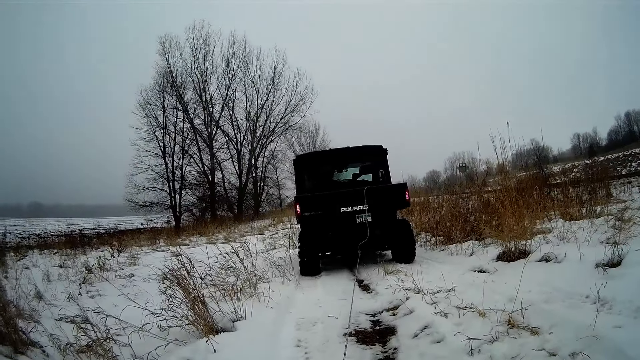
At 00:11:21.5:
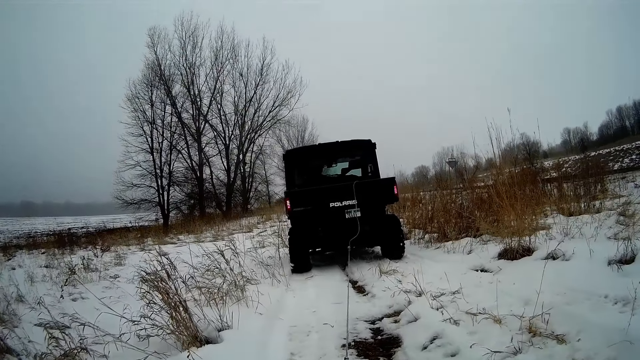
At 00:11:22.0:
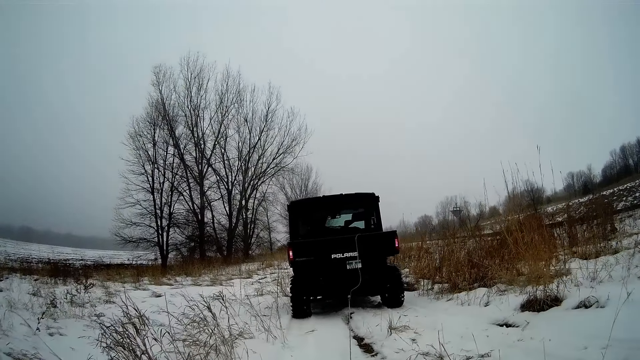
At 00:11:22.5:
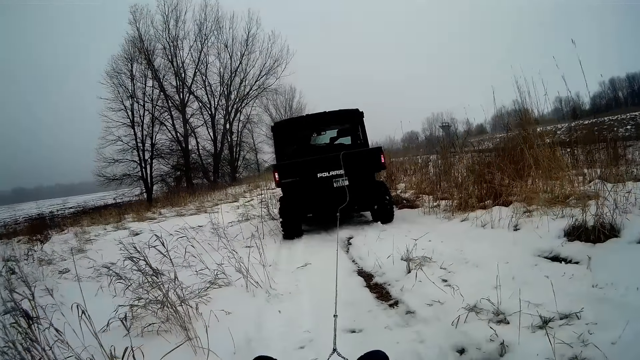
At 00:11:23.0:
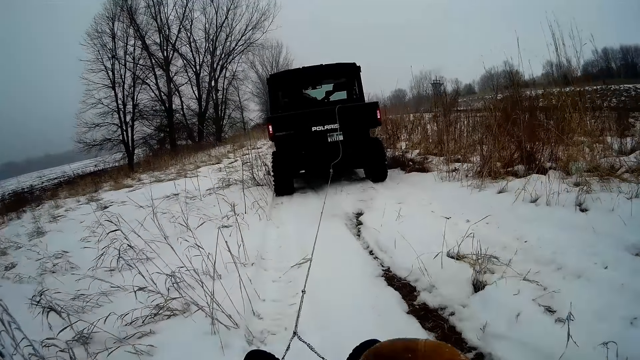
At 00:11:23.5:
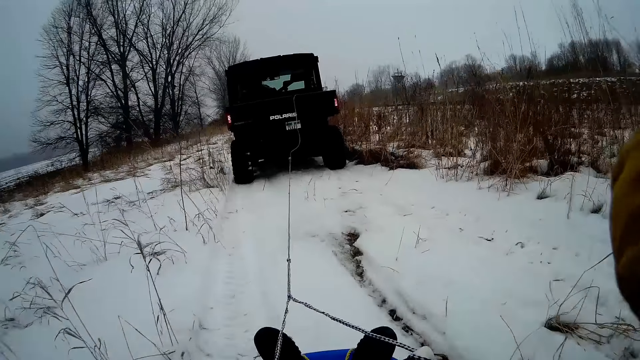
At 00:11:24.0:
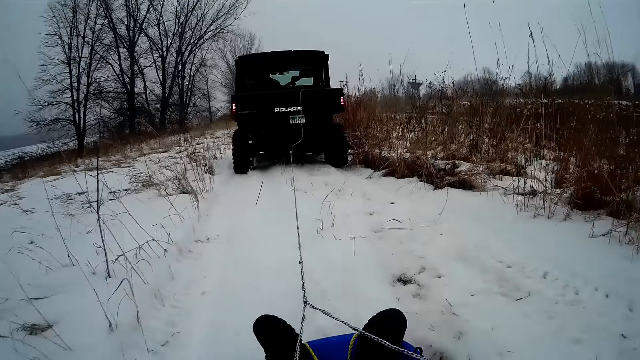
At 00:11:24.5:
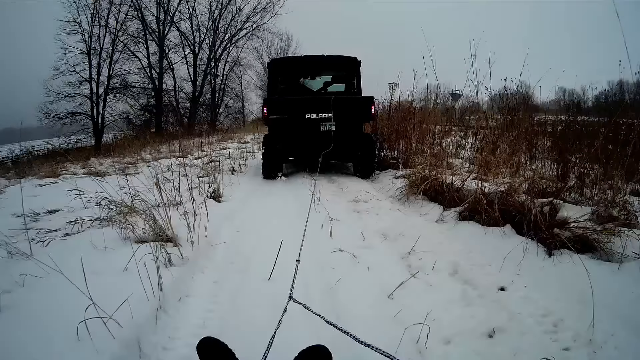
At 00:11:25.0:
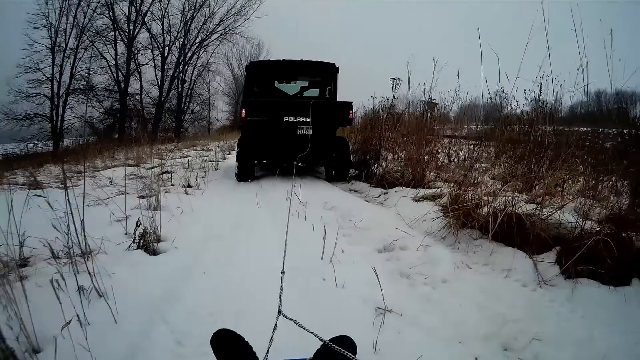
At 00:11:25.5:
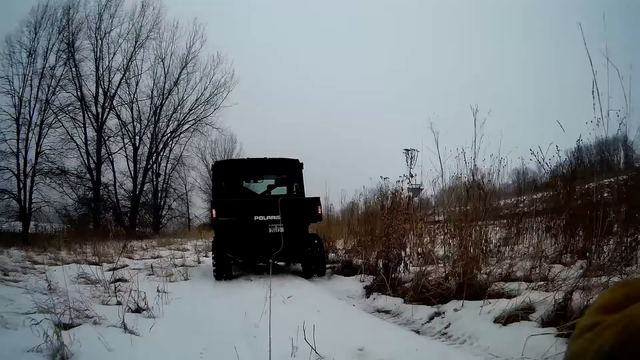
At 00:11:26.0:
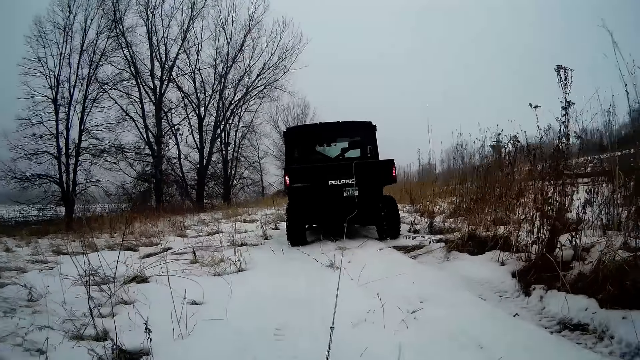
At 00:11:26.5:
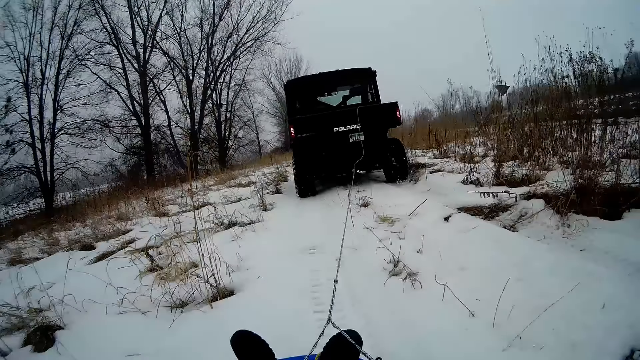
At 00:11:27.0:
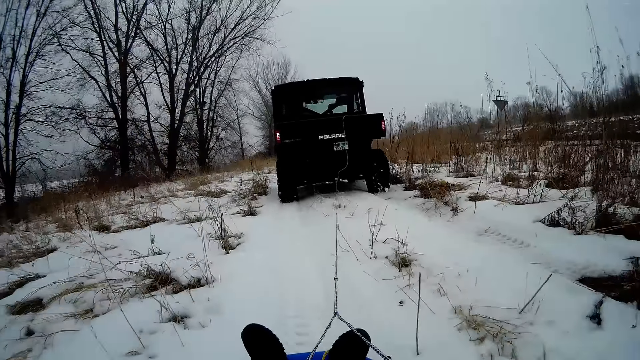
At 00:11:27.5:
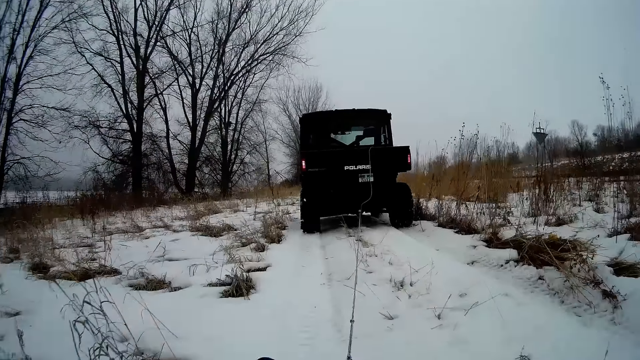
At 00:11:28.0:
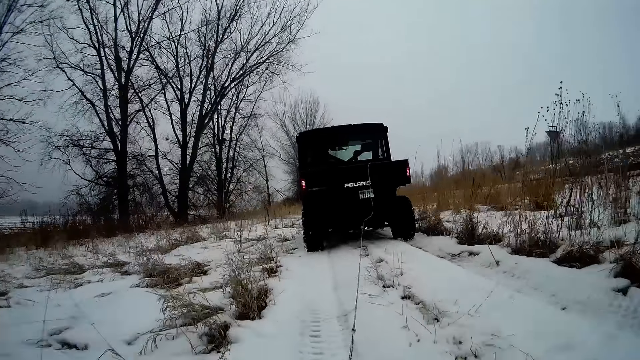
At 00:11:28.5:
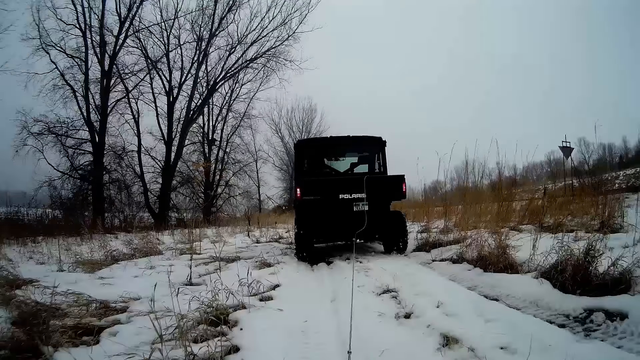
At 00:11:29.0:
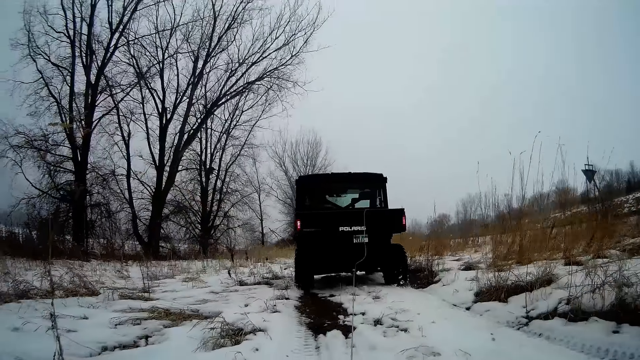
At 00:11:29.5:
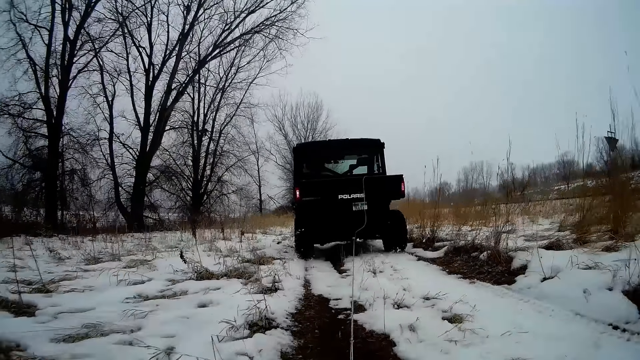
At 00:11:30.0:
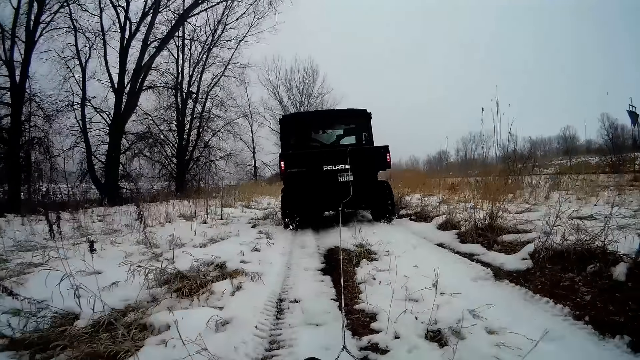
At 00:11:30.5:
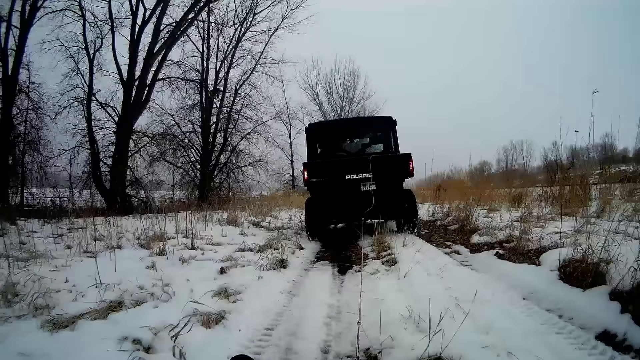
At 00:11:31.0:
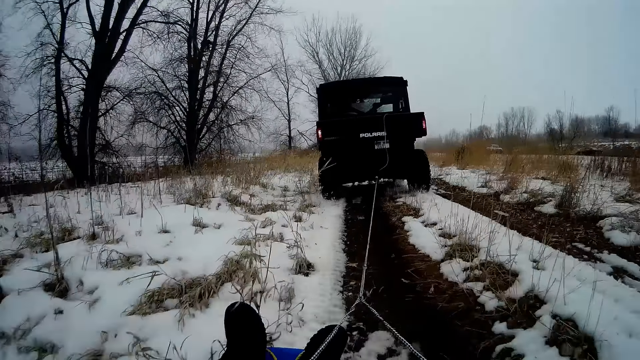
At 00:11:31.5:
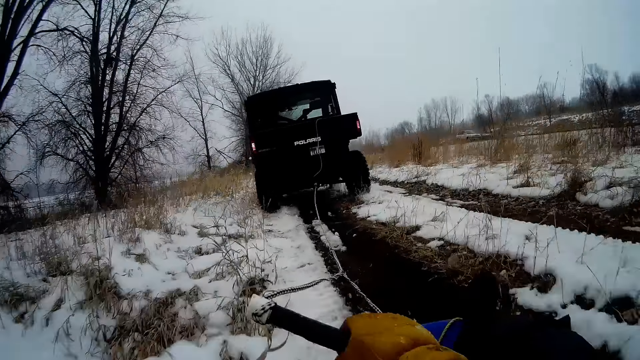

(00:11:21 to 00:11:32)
A man pulls the snow boat with the truck. The camera wearer adjusts a camera on his head with his right hand.

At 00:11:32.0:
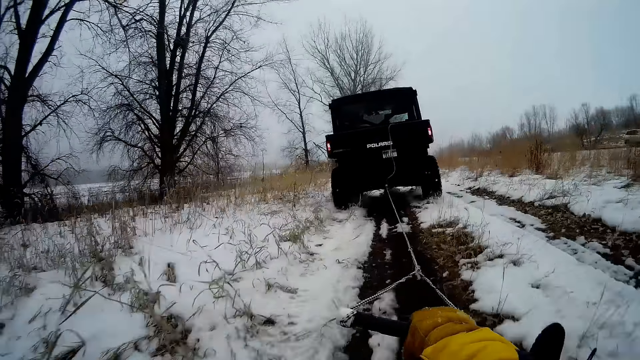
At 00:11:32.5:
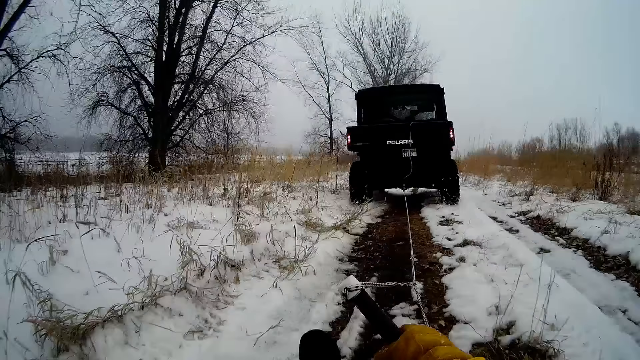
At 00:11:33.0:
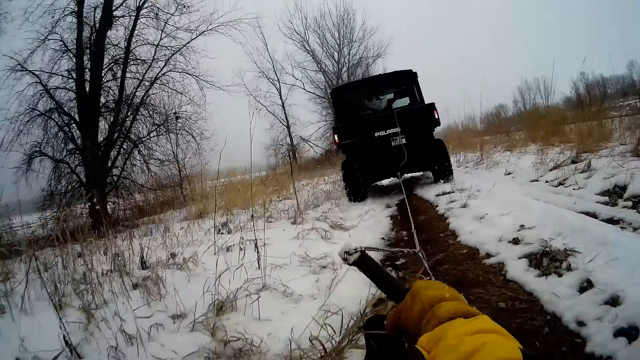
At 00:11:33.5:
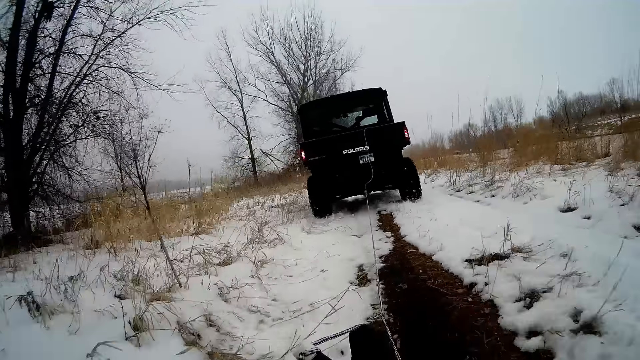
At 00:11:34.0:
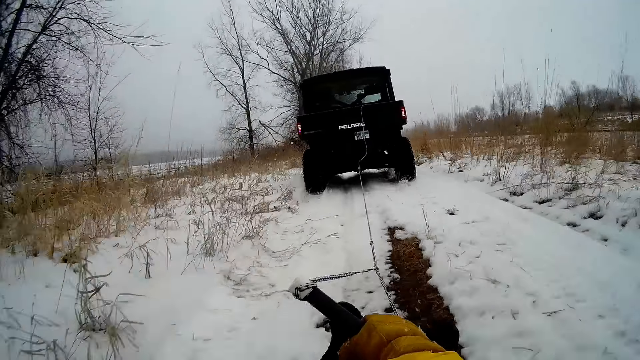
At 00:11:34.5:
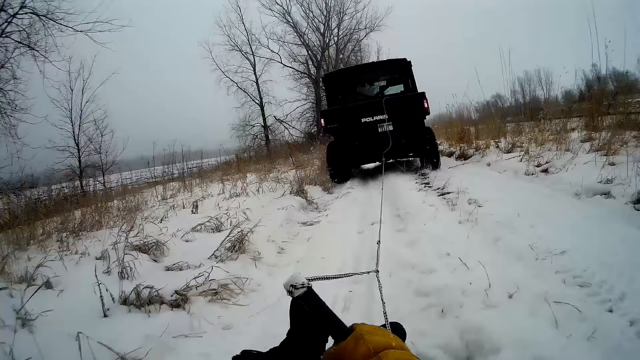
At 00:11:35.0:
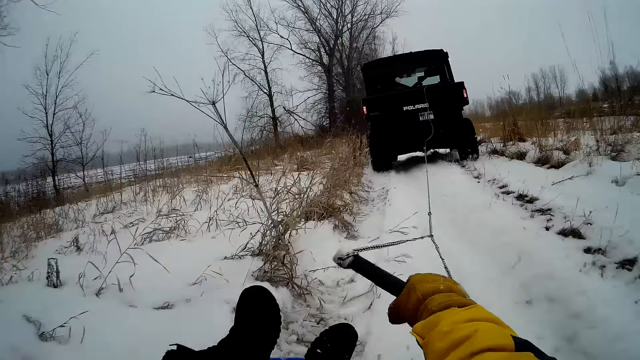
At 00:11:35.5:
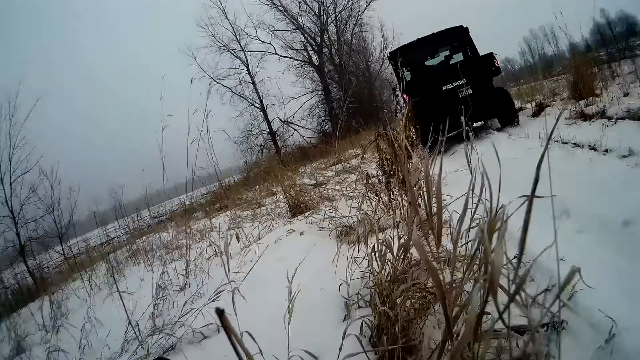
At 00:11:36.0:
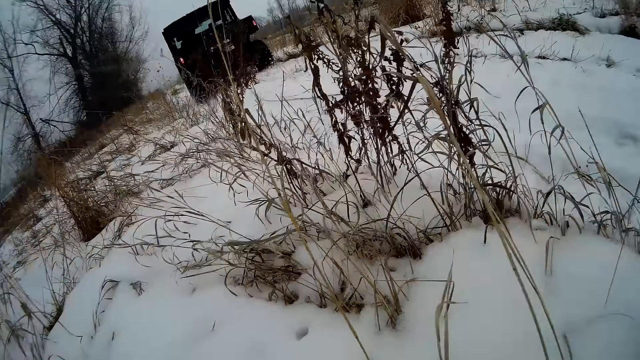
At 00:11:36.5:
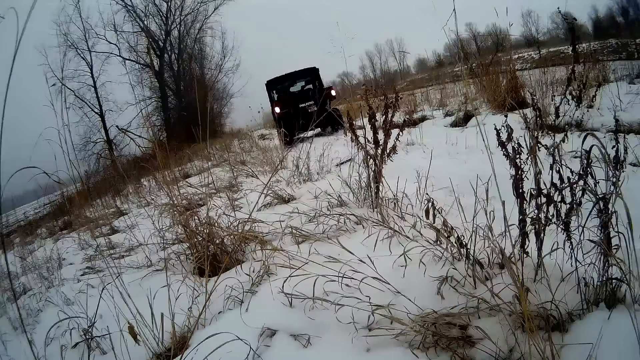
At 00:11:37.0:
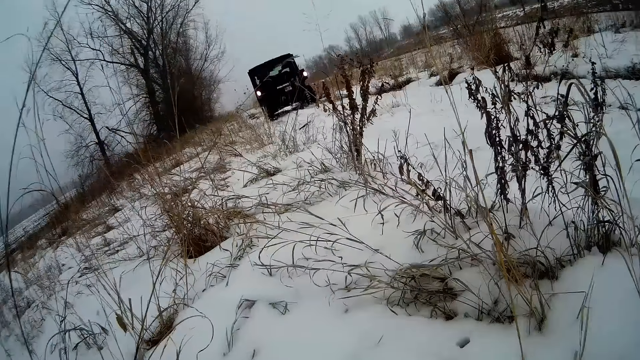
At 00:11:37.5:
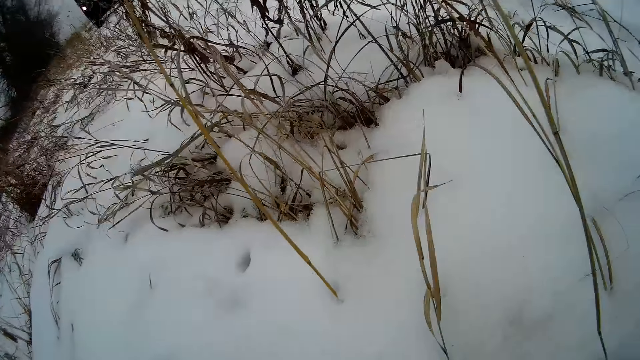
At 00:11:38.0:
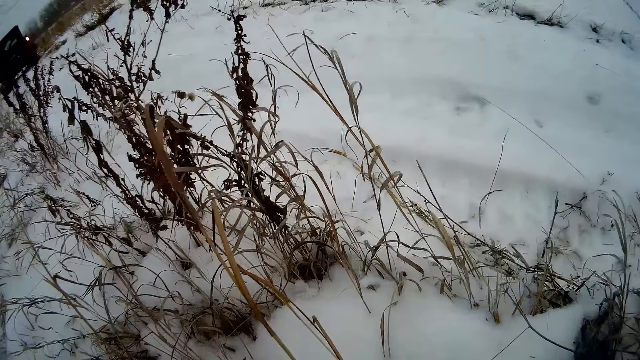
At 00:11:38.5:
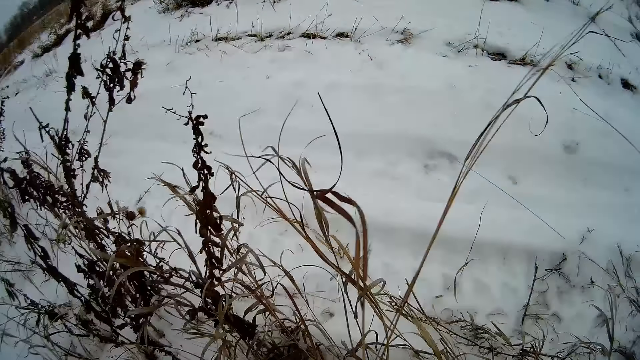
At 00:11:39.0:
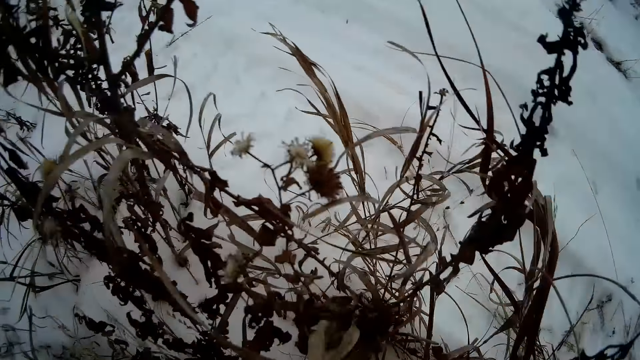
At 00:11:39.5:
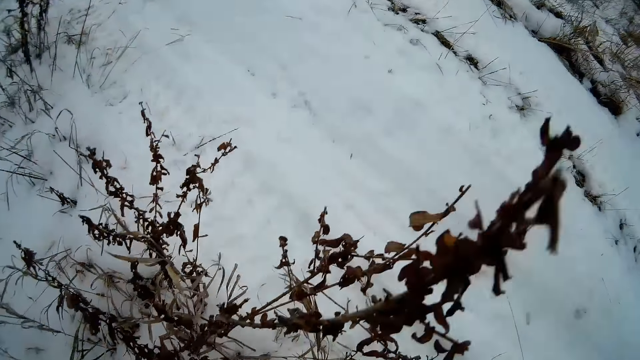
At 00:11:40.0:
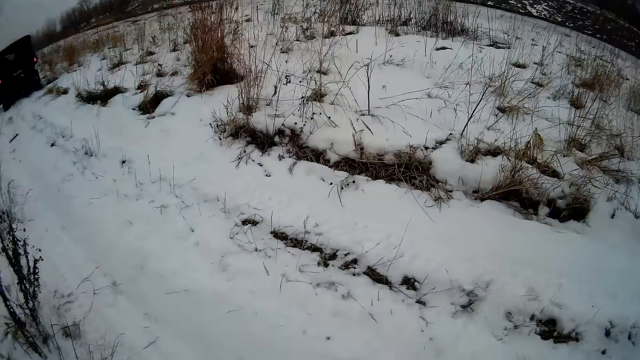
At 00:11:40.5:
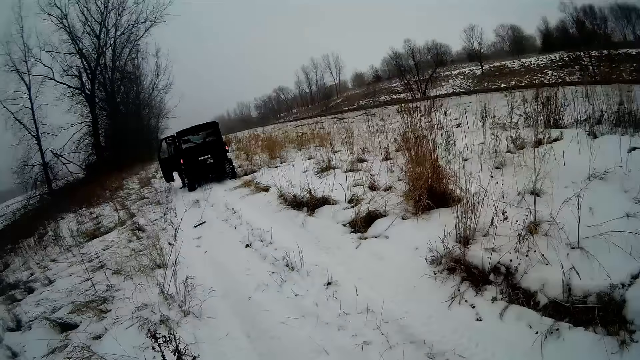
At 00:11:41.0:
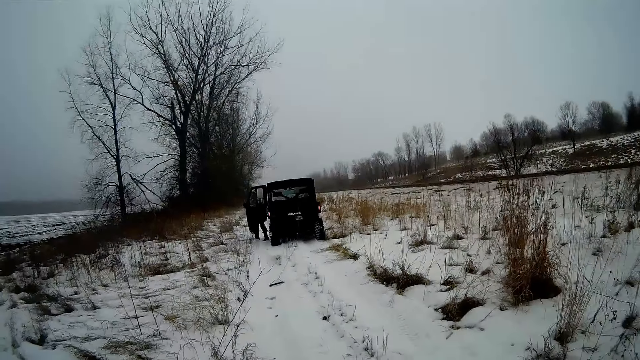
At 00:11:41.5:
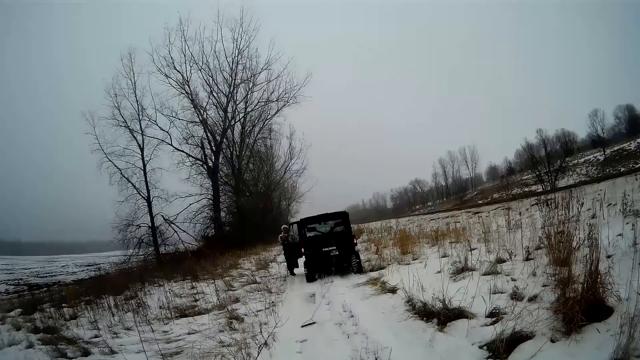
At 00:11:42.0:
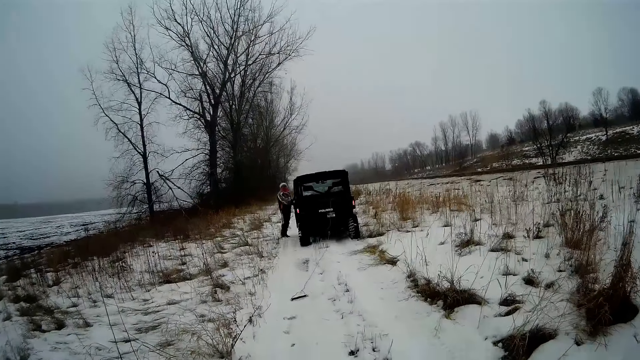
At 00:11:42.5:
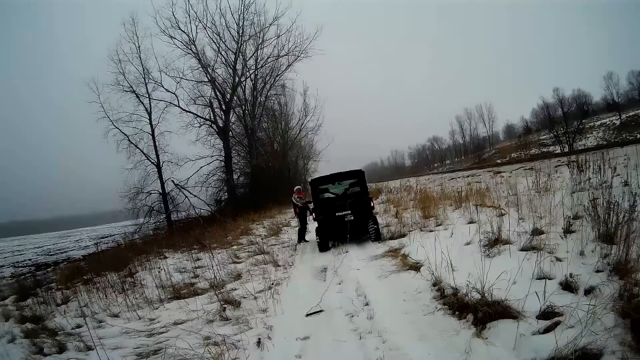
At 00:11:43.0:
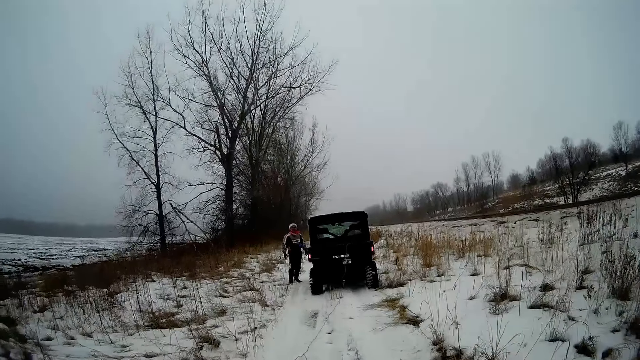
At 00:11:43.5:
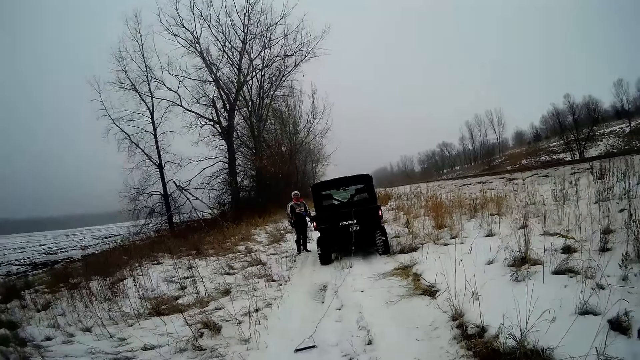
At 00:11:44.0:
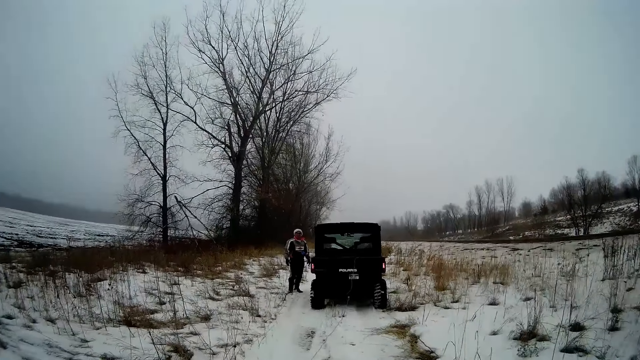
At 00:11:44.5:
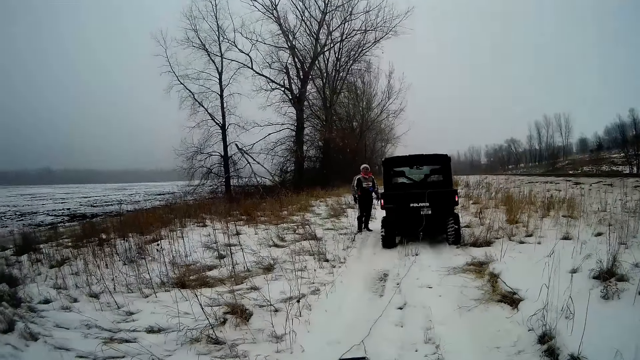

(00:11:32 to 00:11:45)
The camera wearer holds the rope with his right hand. A man pauses the truck. The man holds the door with his left hand, alights from the truck, opens the truck door, and closes the door with his right hand.
